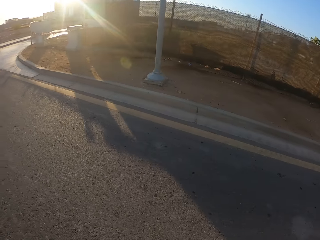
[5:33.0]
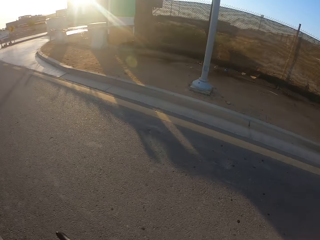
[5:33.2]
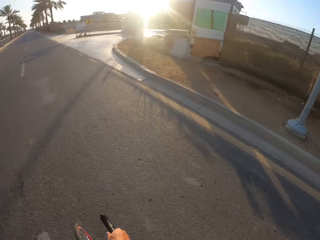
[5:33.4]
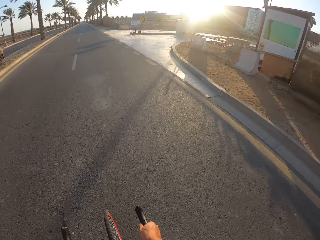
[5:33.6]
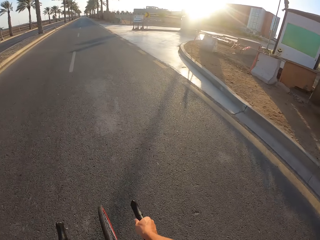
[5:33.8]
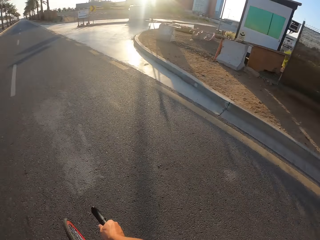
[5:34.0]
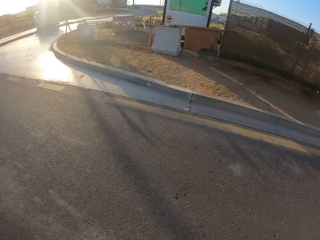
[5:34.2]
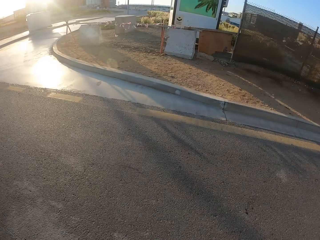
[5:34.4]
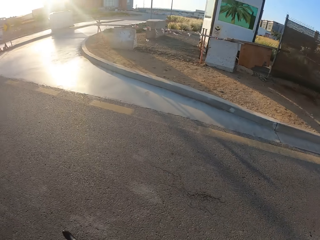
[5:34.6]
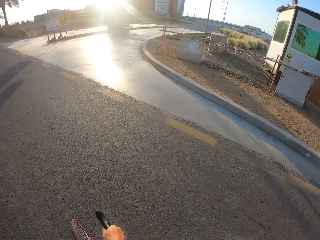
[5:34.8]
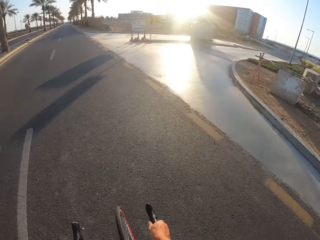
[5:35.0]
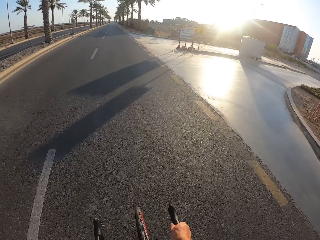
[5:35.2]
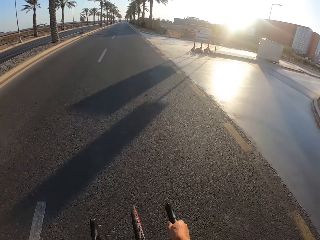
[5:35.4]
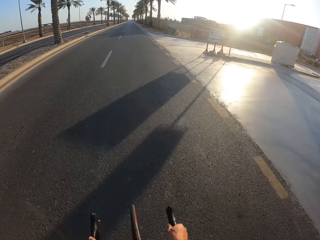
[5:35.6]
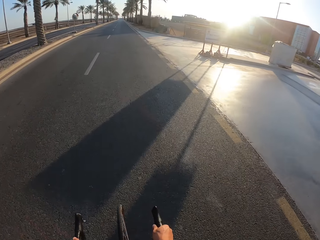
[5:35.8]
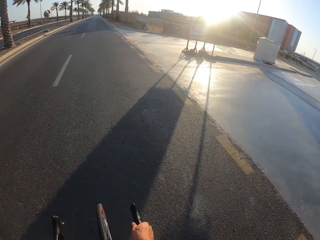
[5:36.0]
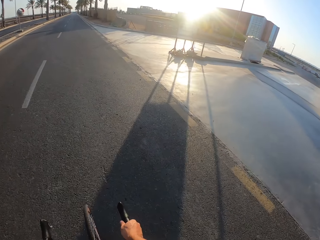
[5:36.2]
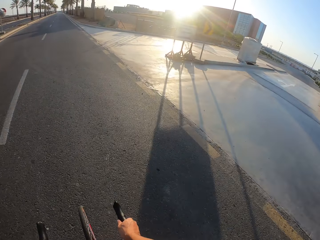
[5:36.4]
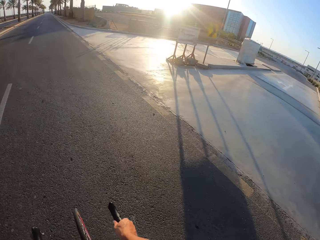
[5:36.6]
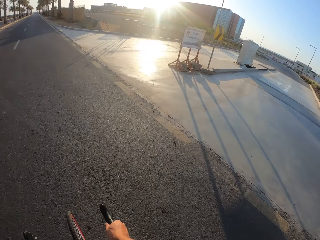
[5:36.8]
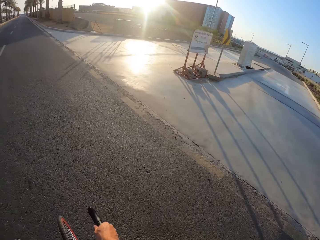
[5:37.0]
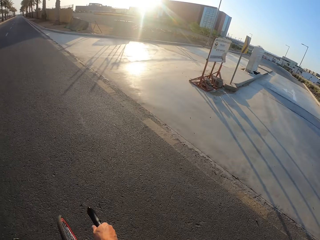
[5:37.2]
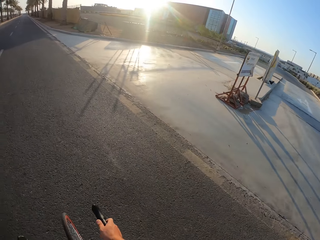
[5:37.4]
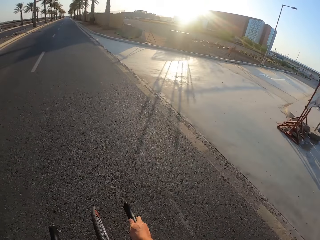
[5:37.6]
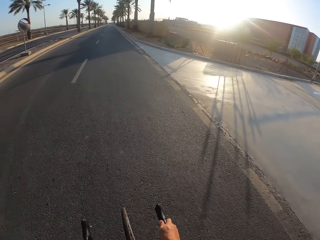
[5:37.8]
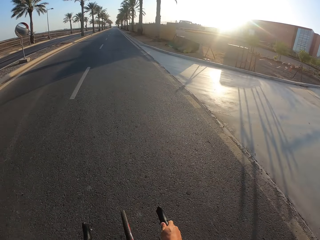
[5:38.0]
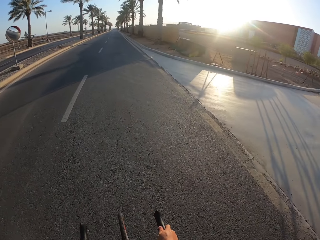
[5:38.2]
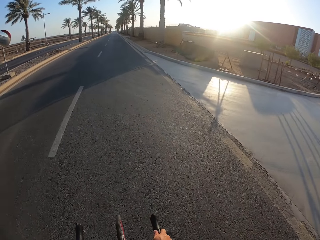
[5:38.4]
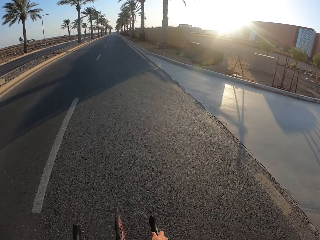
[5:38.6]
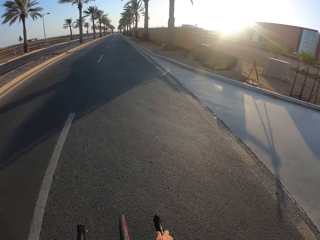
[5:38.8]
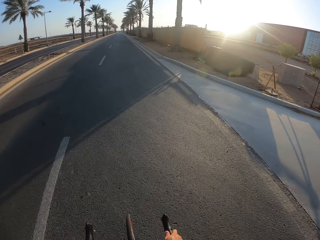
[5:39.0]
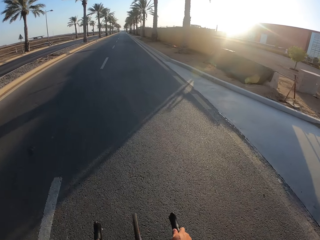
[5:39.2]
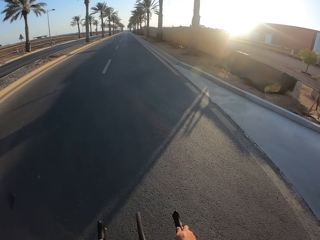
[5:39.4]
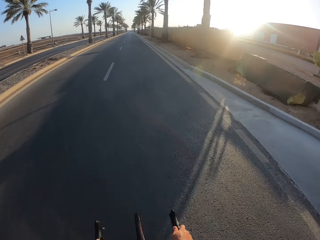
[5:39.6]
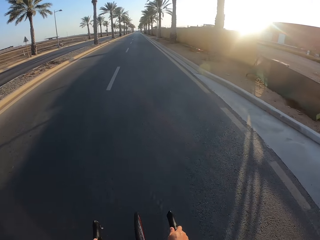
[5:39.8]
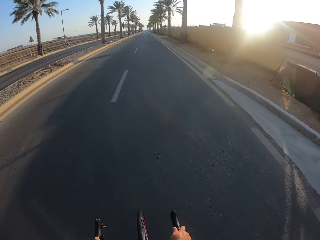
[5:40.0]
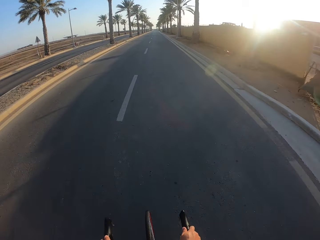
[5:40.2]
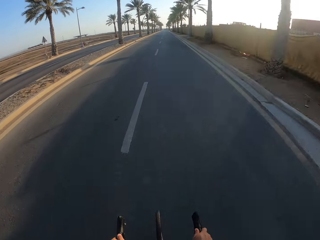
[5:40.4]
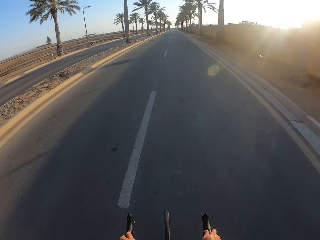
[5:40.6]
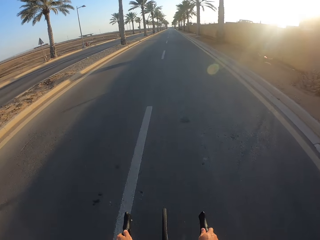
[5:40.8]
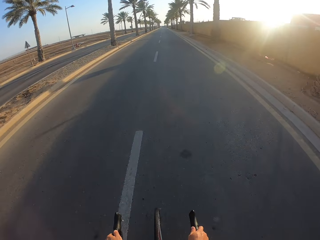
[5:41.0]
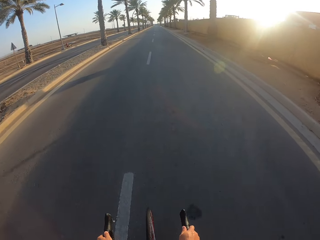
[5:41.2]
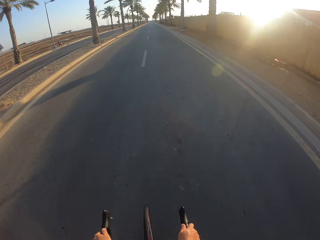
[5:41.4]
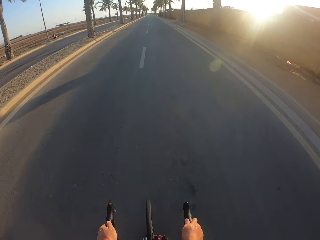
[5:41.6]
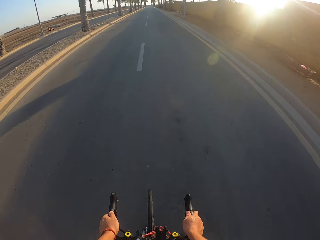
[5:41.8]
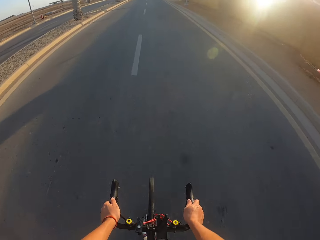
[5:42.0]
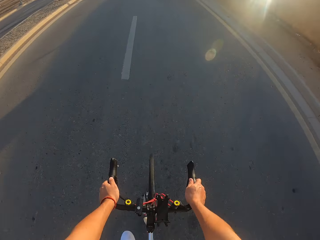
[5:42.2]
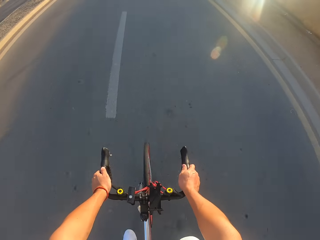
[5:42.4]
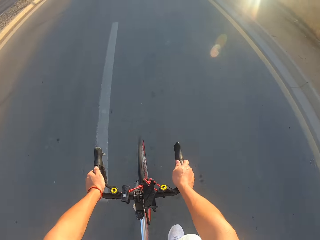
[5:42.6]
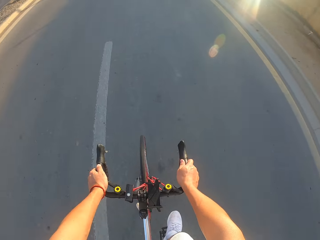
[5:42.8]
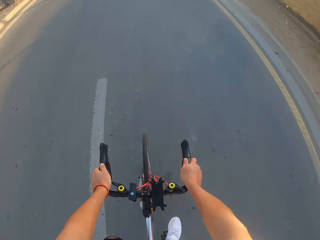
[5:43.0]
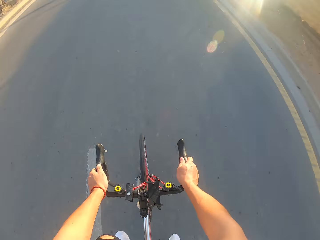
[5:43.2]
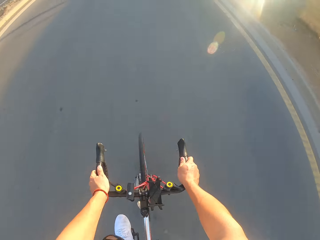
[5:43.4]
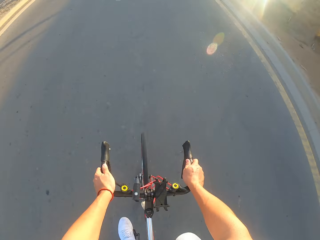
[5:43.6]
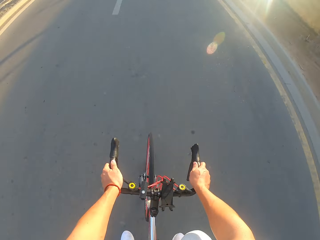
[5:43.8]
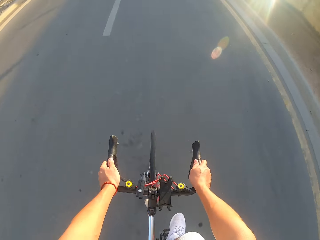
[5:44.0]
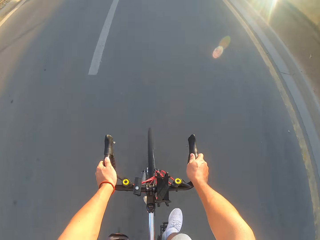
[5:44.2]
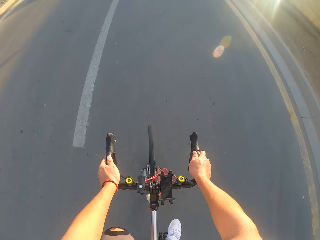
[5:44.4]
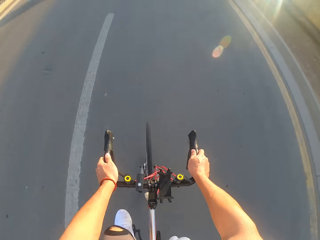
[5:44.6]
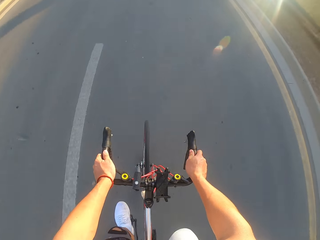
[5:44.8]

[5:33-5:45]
The camera wearer turns his head.

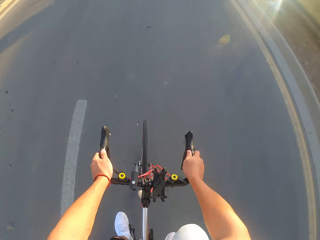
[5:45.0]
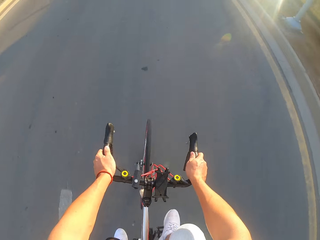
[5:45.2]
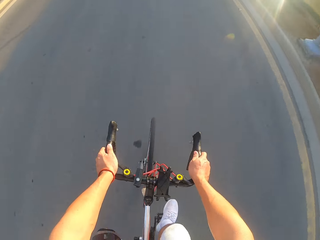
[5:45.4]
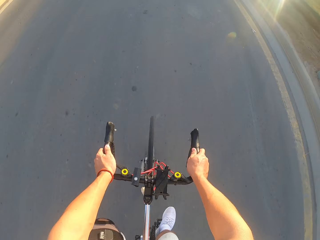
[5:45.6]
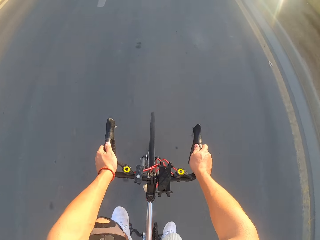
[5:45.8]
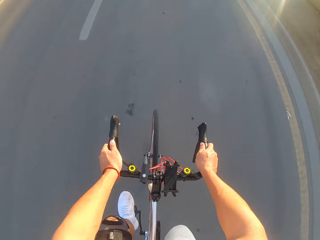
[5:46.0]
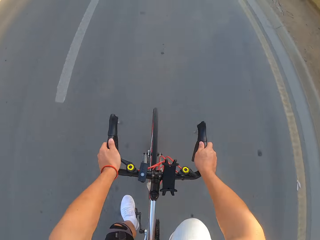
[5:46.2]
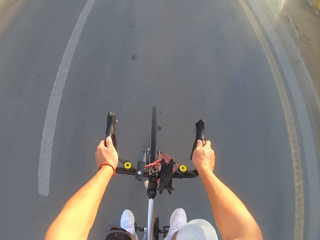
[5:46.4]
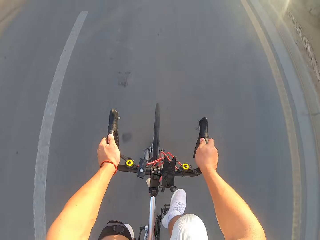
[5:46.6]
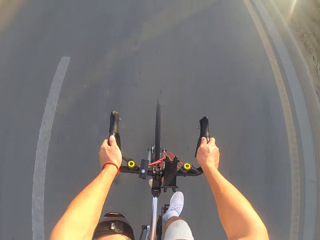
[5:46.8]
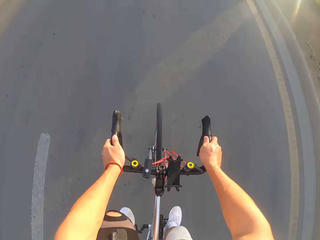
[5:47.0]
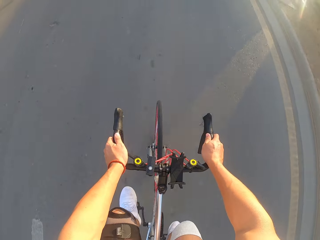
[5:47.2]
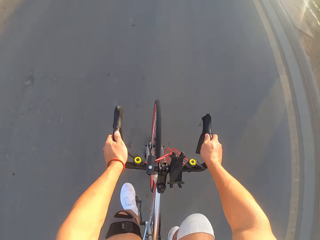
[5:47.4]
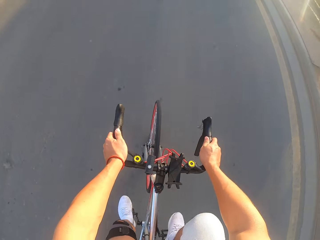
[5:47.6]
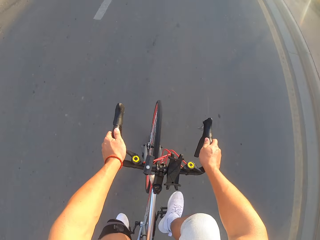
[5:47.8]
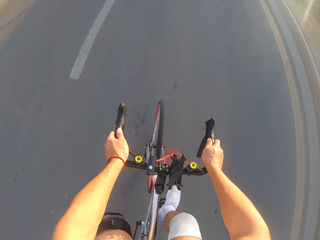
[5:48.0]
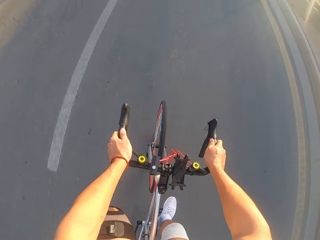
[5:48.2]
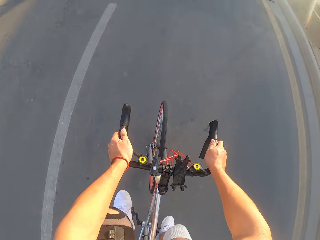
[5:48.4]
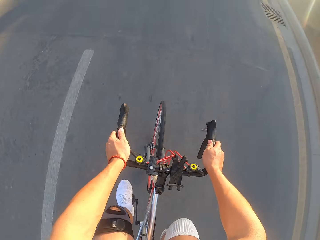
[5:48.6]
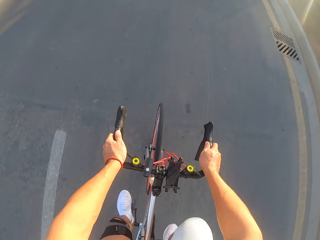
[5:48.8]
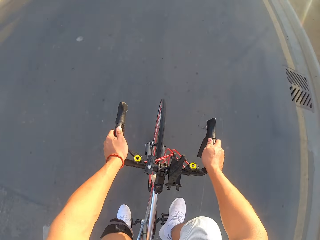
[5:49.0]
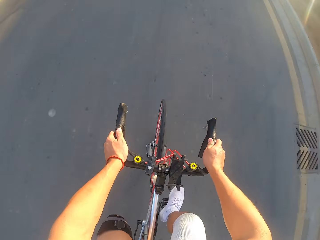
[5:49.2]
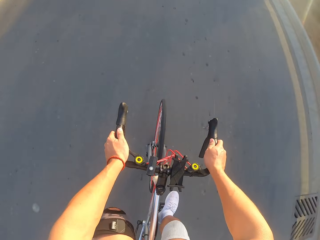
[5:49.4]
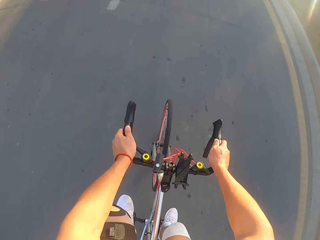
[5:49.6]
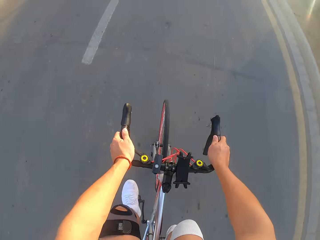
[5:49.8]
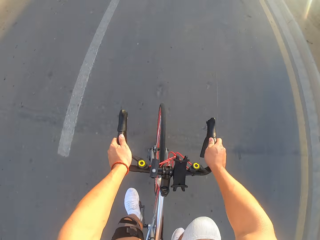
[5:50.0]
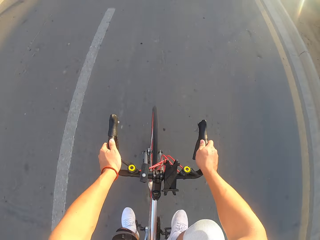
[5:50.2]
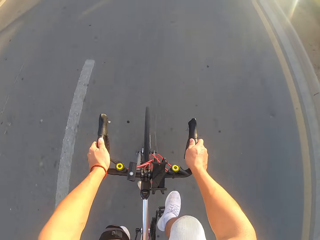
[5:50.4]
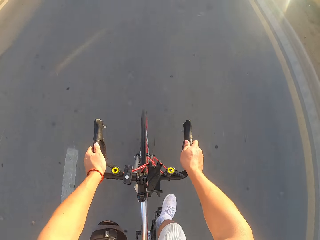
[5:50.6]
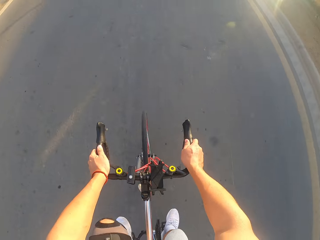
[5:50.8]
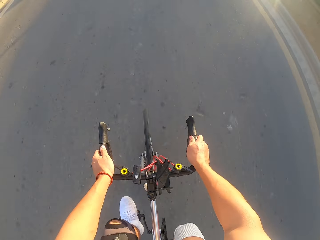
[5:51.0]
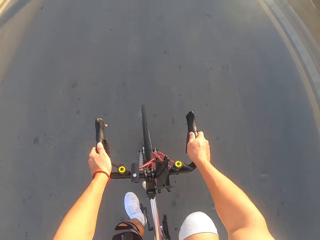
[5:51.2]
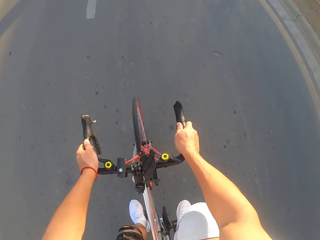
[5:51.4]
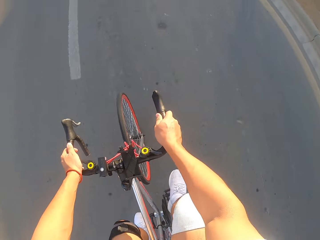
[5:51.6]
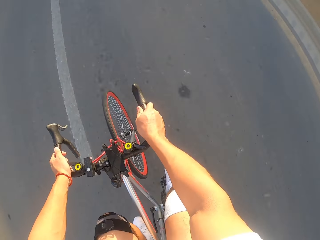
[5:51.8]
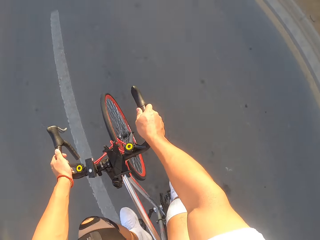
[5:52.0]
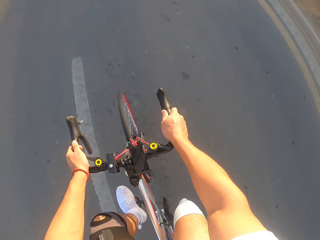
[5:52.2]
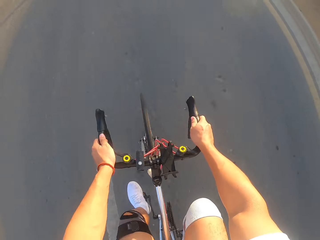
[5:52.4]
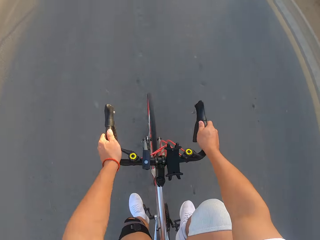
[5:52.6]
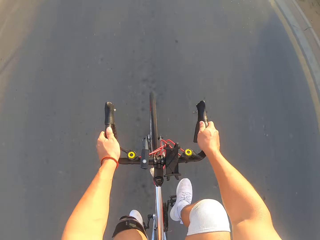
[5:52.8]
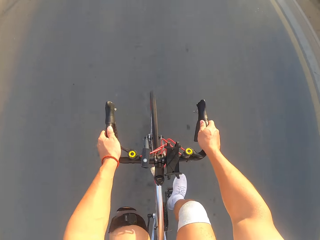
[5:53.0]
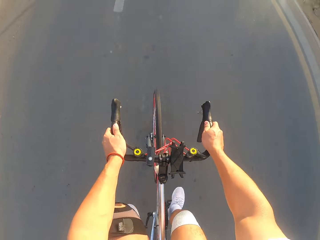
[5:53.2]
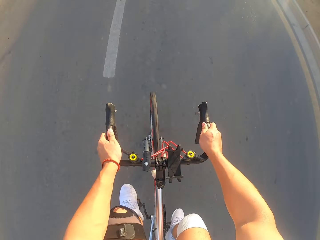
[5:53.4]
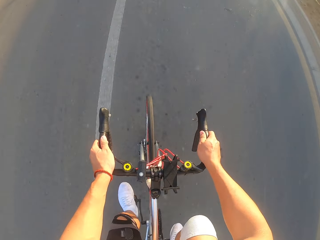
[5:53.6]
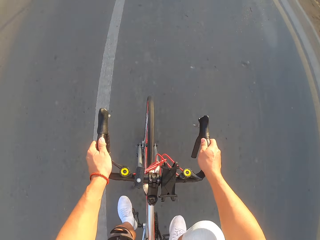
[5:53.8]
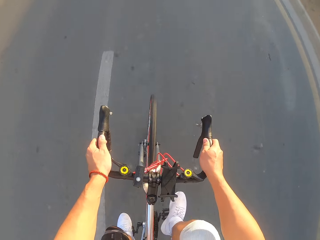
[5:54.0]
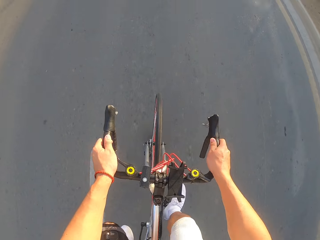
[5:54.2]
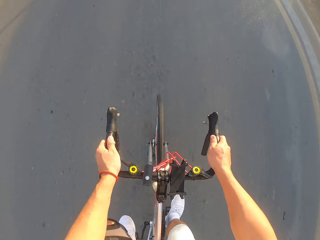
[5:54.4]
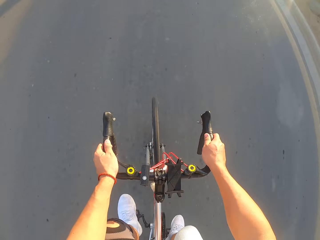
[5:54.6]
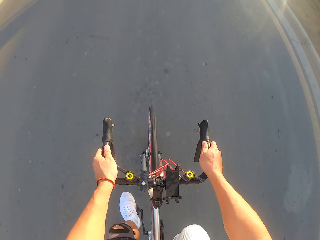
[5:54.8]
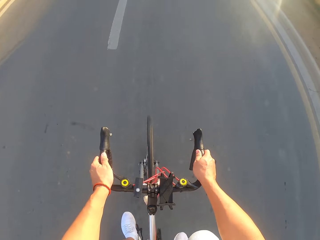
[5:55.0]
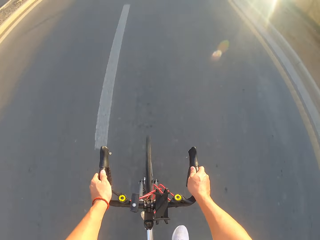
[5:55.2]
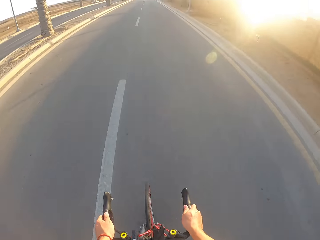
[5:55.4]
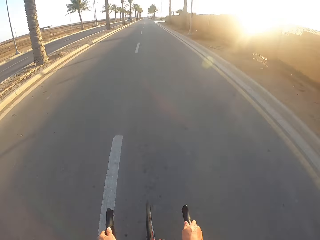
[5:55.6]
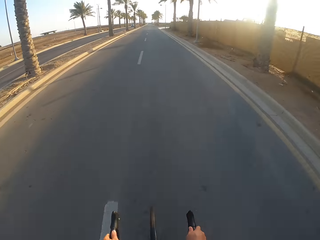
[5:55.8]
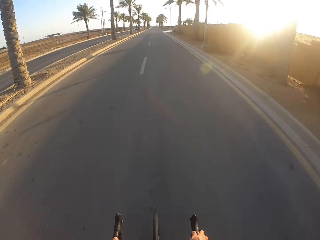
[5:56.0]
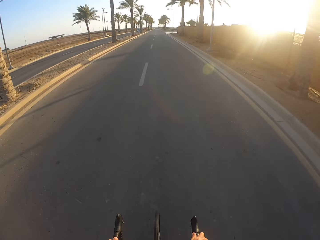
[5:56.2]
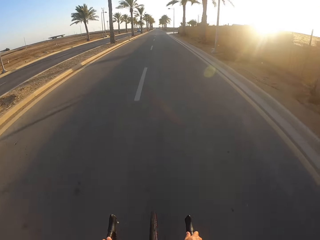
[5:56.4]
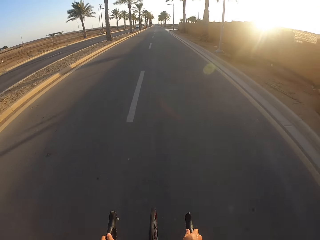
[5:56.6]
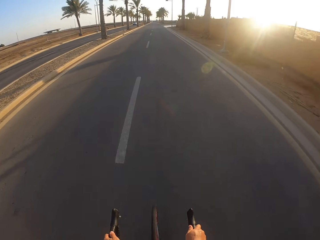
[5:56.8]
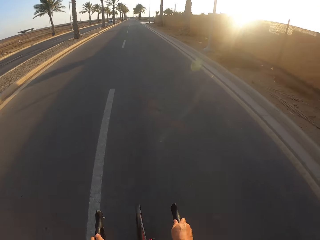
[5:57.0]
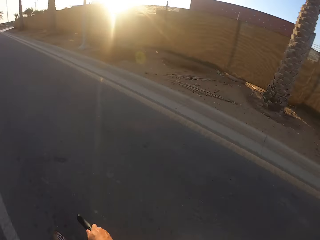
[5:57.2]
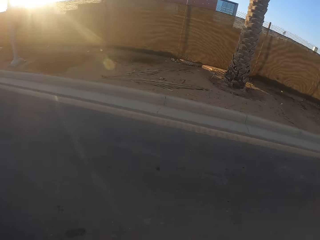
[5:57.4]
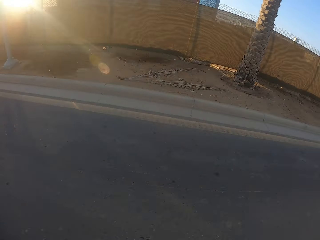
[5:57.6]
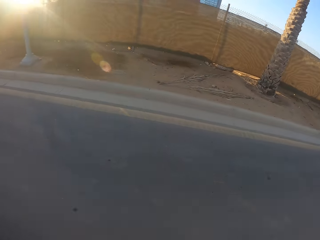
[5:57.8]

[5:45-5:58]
The camera wearer turns his head.
